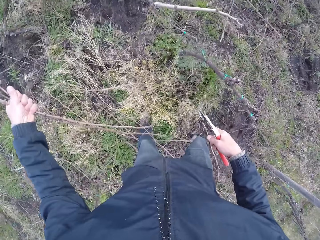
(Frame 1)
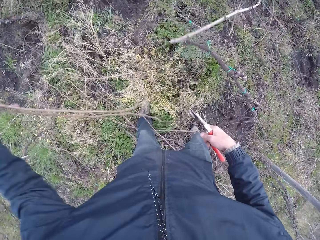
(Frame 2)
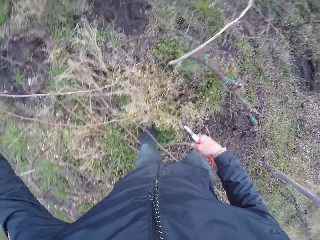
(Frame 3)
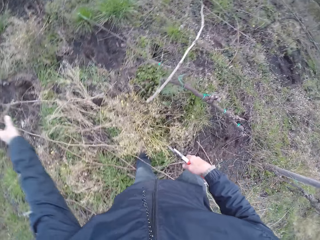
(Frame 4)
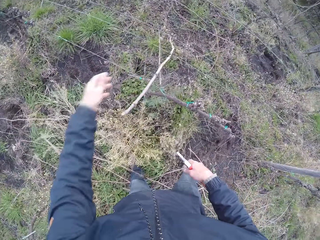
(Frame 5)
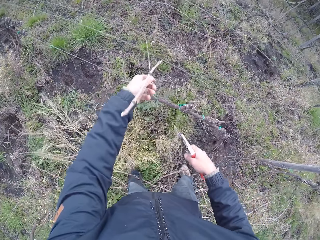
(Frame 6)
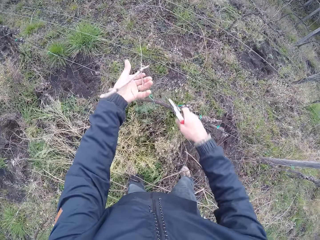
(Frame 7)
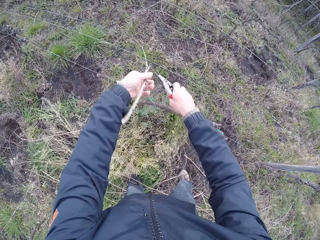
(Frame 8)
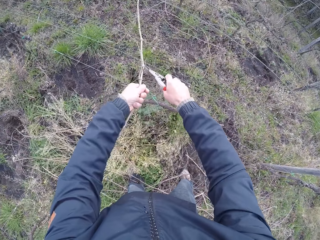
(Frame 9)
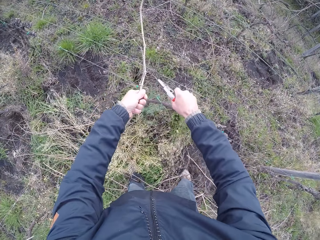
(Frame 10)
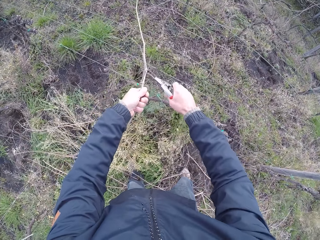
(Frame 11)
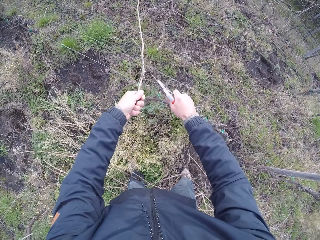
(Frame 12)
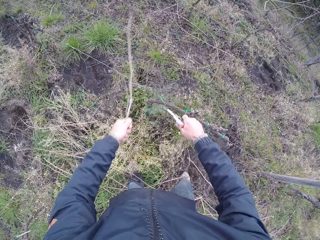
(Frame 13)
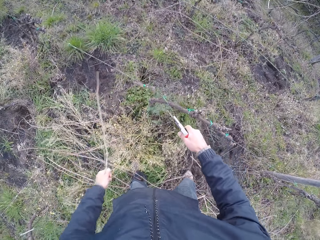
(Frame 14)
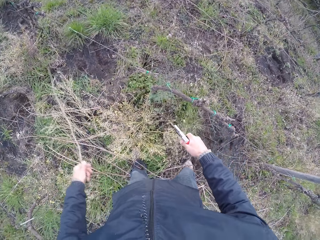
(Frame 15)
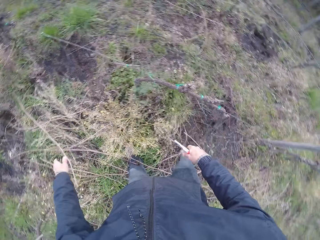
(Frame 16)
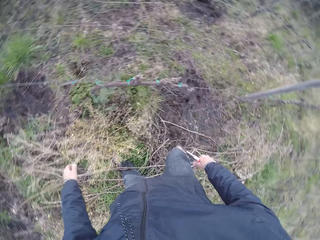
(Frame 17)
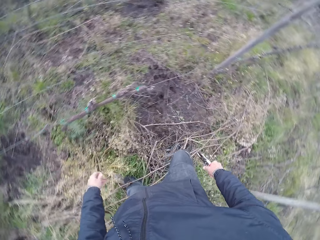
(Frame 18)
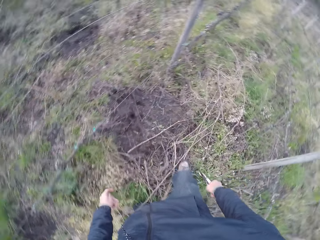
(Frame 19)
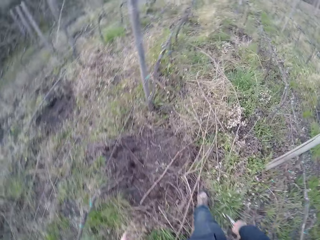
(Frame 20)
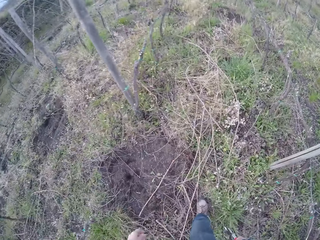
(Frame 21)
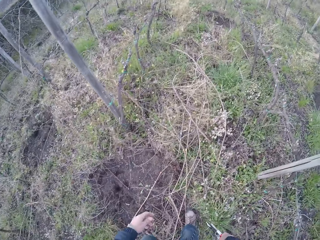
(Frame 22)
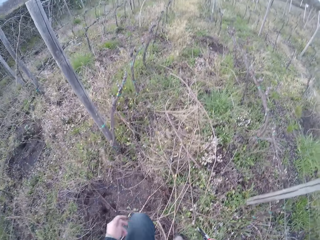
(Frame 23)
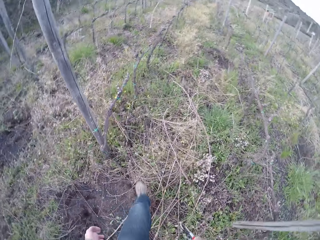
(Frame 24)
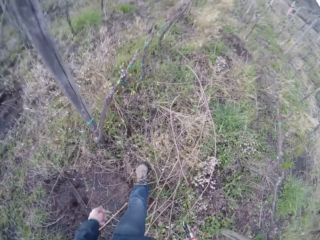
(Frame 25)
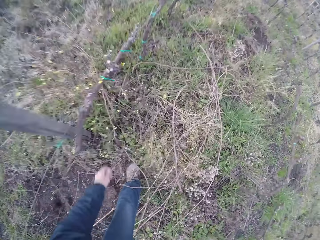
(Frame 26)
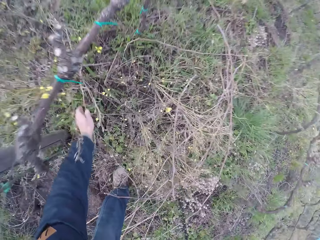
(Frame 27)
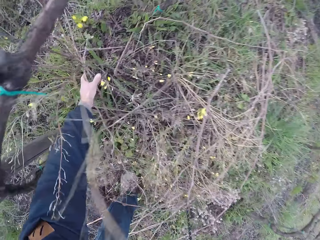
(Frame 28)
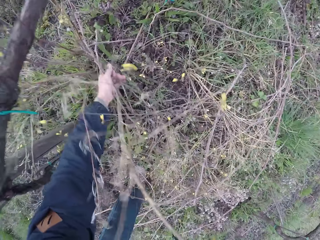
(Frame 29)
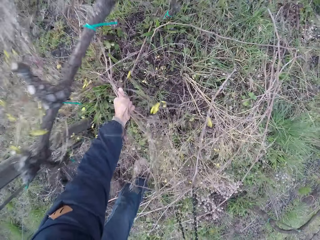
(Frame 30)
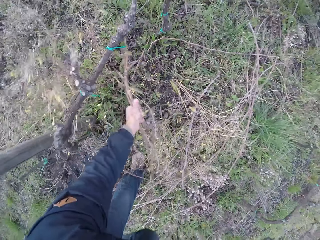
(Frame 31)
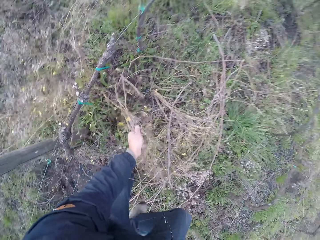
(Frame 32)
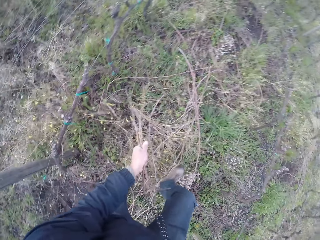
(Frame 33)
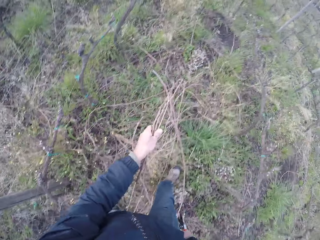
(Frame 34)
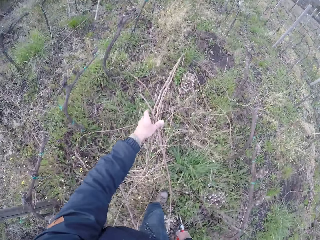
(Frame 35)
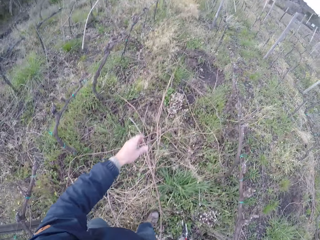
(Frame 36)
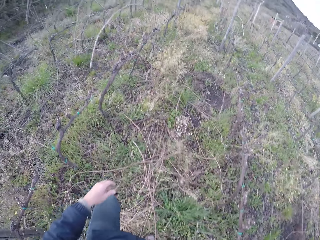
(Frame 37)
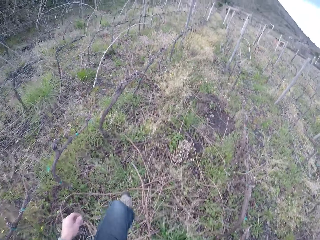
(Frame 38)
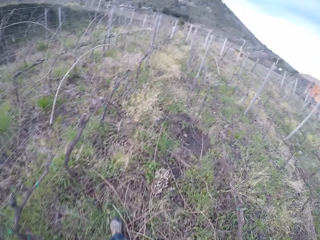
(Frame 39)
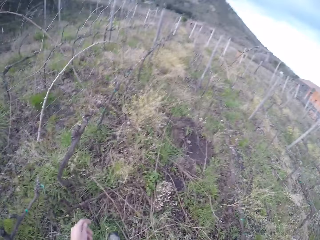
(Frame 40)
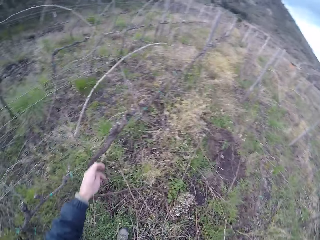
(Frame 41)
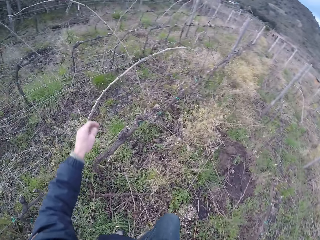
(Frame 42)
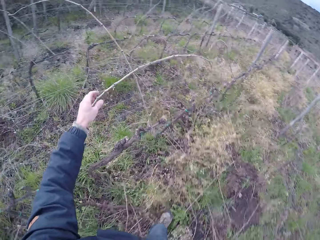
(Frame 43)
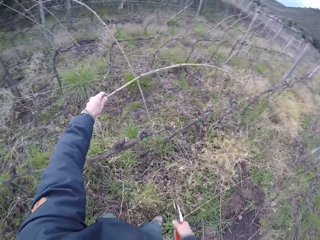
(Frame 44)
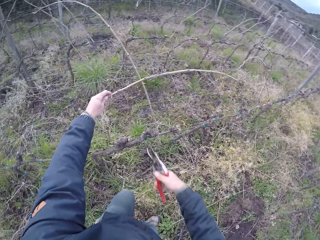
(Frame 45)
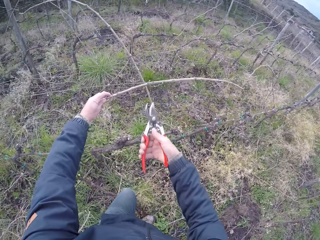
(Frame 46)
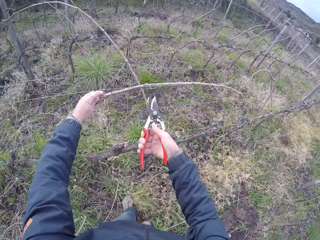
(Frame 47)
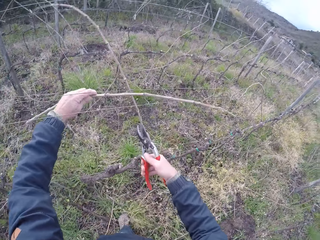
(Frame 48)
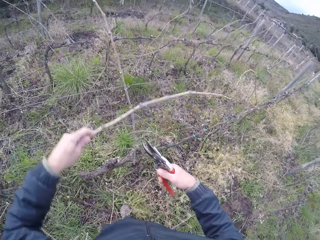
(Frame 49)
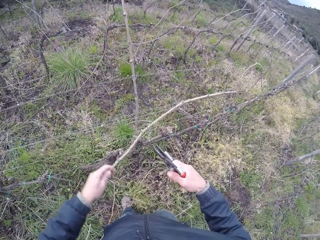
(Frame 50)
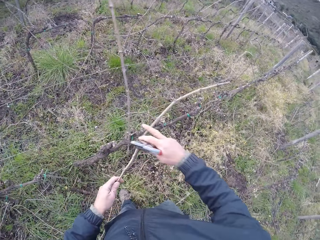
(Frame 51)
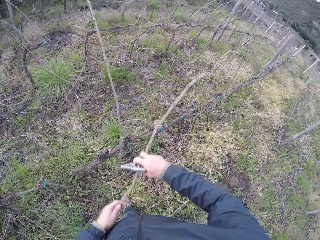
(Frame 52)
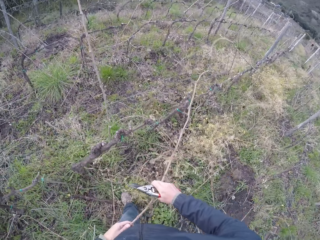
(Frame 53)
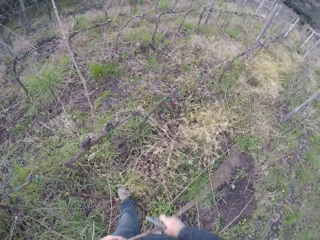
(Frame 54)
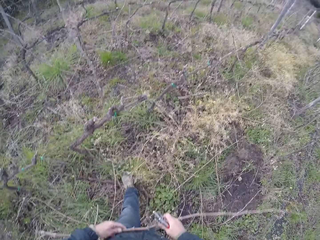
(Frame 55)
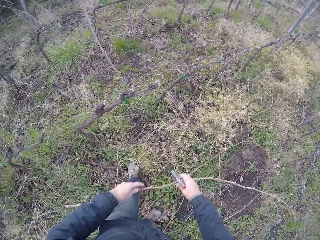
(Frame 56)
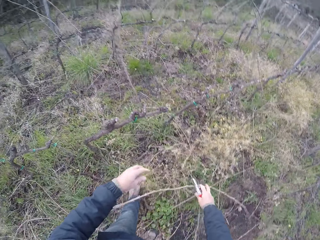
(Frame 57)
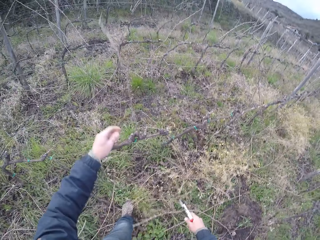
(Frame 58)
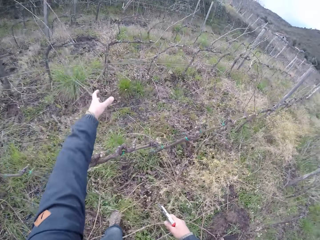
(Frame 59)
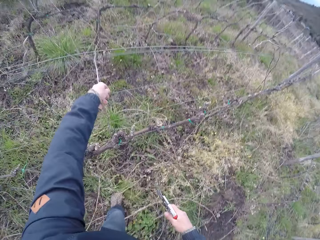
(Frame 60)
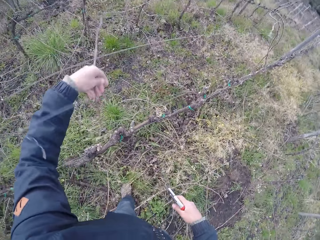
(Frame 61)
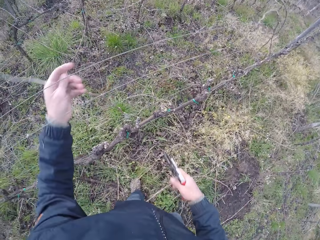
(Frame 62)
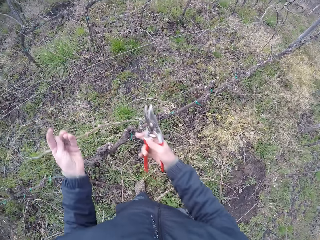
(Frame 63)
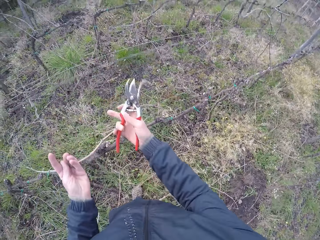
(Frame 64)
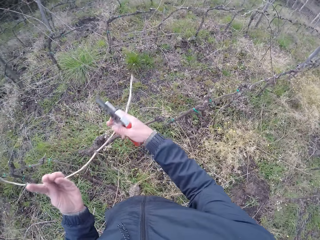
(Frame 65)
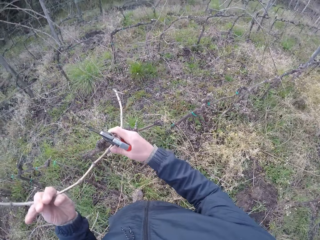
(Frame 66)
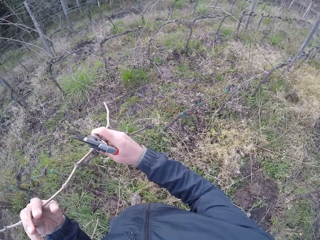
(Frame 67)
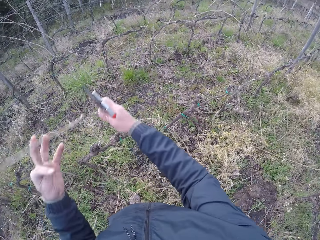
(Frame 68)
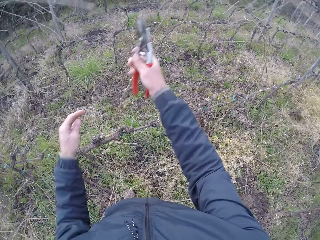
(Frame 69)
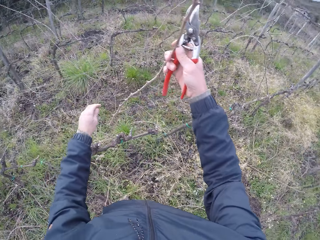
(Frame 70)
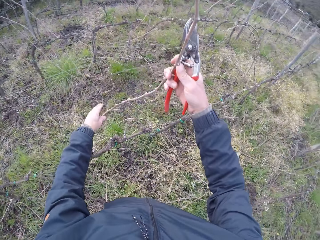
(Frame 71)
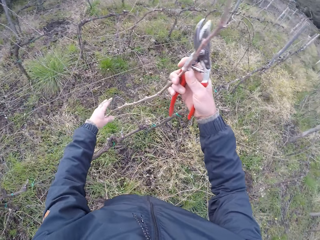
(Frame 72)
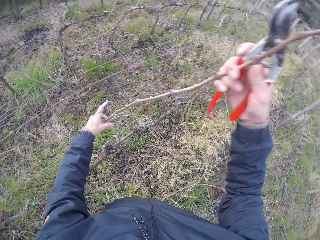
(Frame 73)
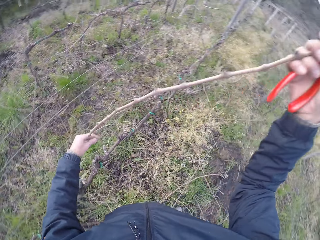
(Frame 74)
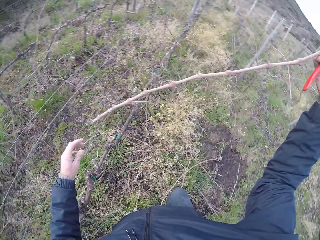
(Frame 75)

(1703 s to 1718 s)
The camera wearer lifts the branches and drops the branches on the ground. He cuts a twig in his left hand with the pruning plier in his right hand. He holds a branch on the fence. He pulls the branches from the fence. He drops the twig in his left hand on the ground. He turns to the right. He walks forward. He pulls some twigs from the barbed wire fence with his left hand. He drops the twig in his left hand on the ground. He walks forward. He holds a branch with his left hand. He pulls some twigs from the barbed wire fence with his hands. He holds the branch with both hands and pulls the branch from the fence. He drops the twig in his left hand on the ground. He pulls a twig from the barbed wire fence with his hands. He holds a branch on the fence with his left hand. He holds the branch with both hands.

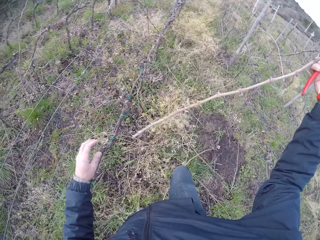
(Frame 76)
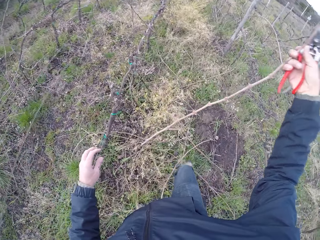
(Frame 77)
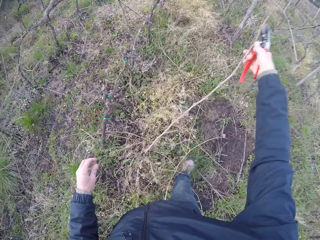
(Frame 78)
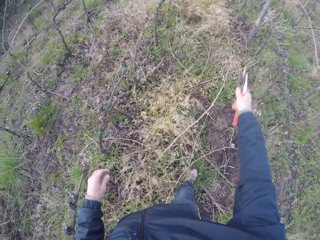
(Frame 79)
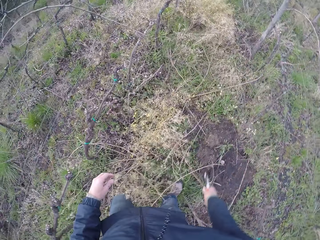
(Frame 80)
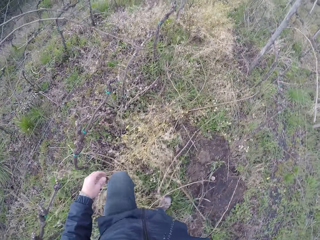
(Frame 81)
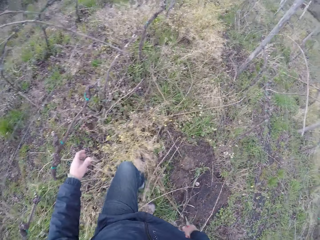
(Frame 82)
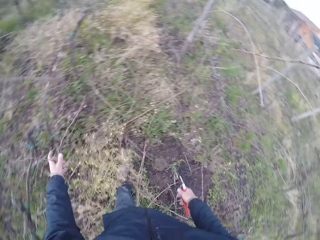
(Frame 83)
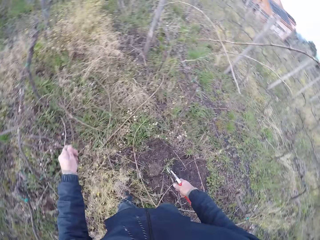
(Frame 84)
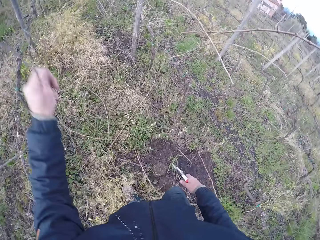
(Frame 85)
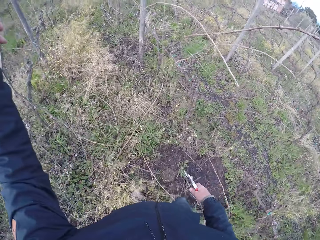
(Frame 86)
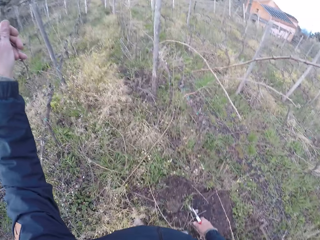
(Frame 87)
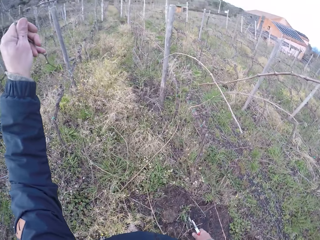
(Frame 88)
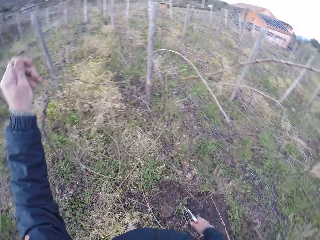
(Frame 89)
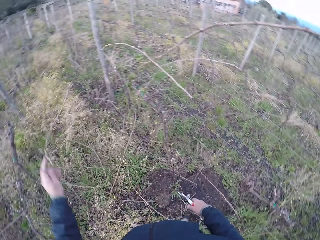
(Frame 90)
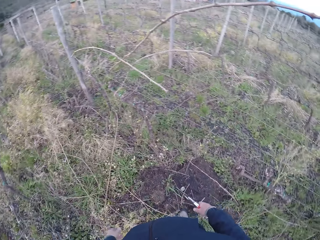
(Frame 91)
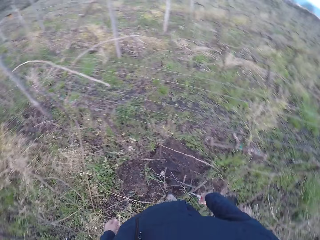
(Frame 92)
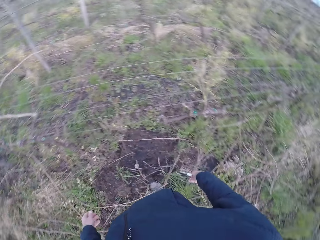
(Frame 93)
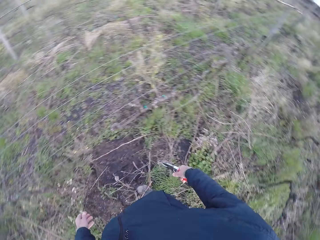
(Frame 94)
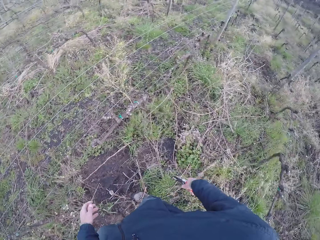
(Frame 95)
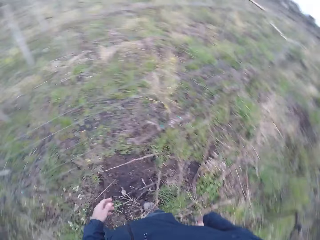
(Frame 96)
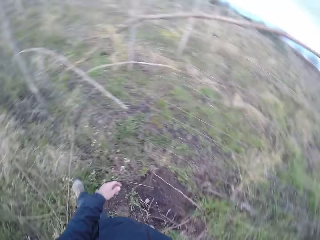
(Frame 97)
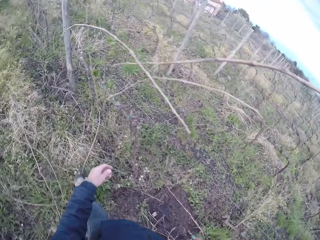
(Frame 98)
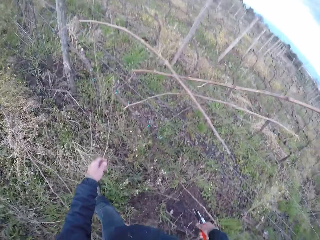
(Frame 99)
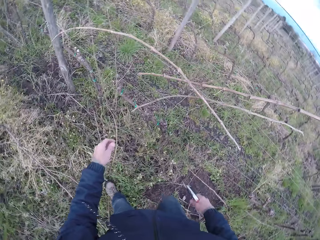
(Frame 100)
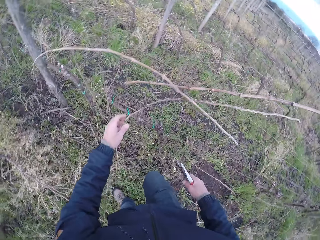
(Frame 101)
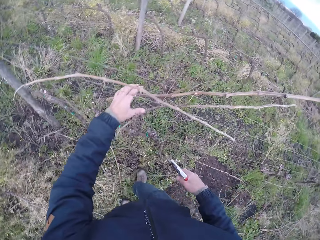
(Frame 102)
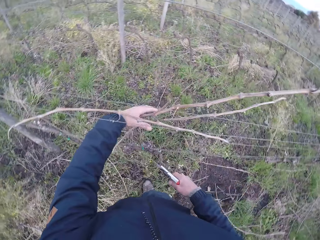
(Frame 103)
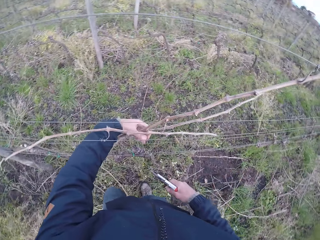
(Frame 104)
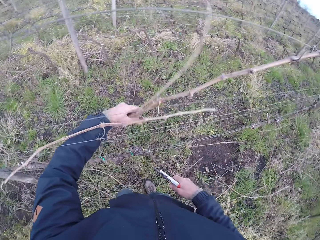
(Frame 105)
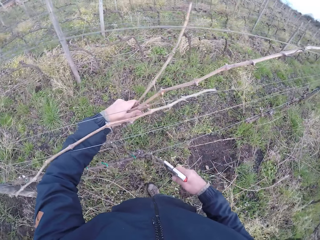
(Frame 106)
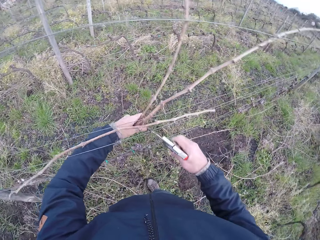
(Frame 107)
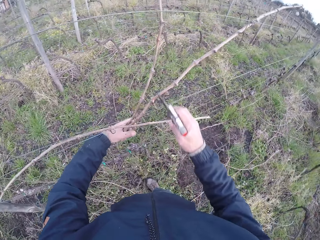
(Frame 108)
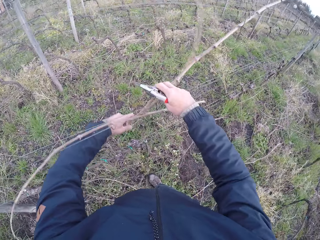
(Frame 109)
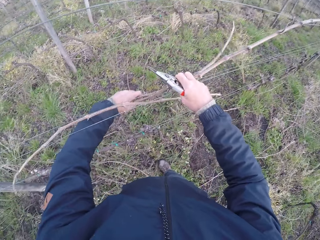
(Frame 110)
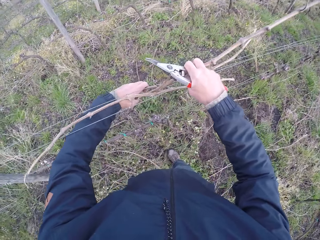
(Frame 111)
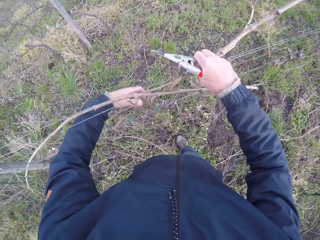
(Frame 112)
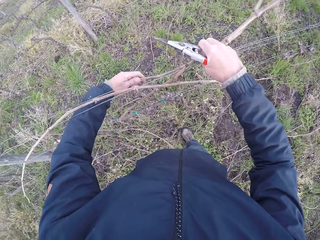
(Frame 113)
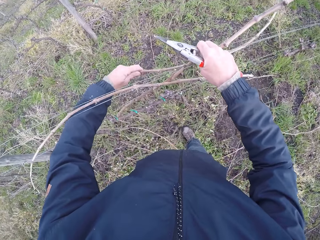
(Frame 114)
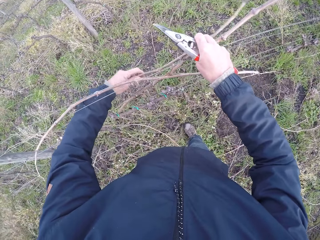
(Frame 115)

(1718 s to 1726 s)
The camera wearer drops the branch on the ground. He walks forward. He pulls a twig or branch from the barbed wire fence with his hands. He drops the branch on the ground. He looks around the fence. He pulls some twigs from the barbed wire fence with his hands. He holds branches on the fence with his left hand. He holds the branches with both hands.
